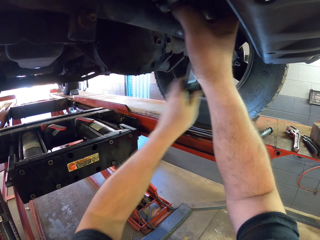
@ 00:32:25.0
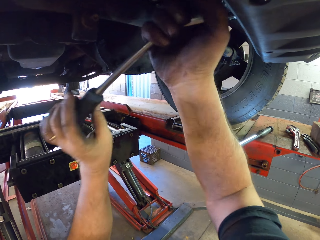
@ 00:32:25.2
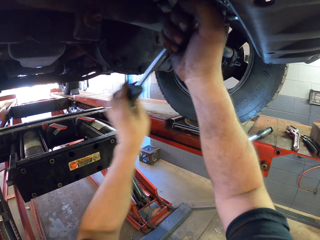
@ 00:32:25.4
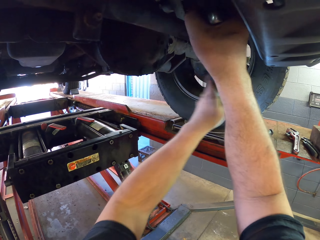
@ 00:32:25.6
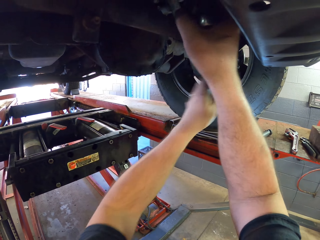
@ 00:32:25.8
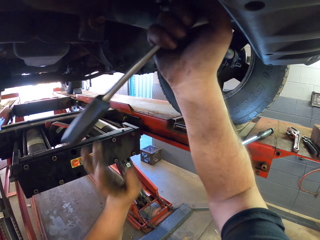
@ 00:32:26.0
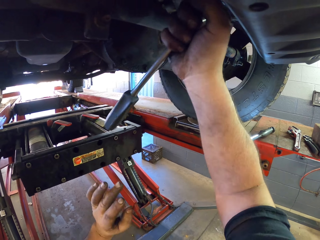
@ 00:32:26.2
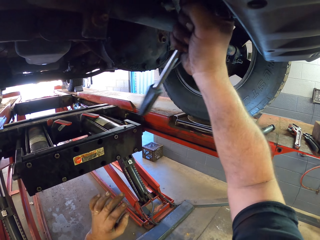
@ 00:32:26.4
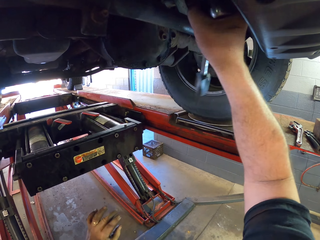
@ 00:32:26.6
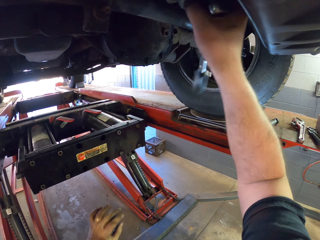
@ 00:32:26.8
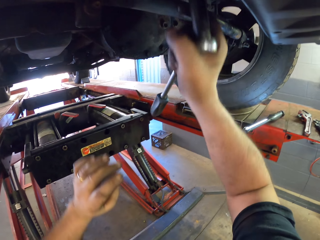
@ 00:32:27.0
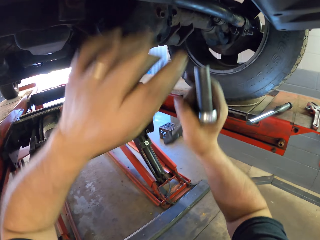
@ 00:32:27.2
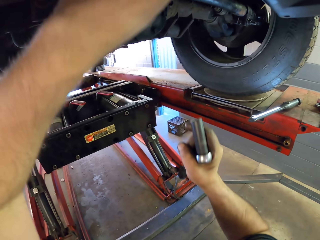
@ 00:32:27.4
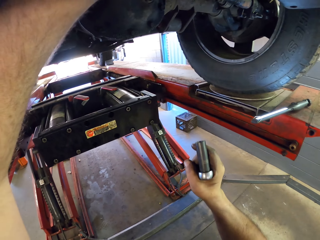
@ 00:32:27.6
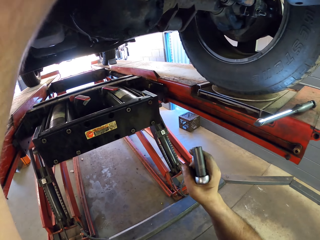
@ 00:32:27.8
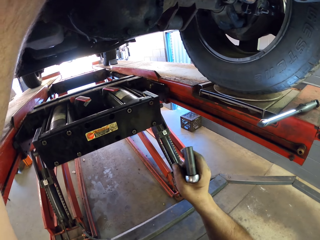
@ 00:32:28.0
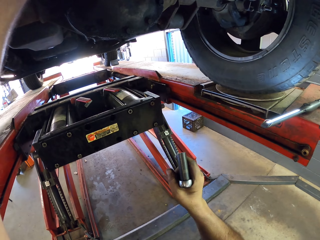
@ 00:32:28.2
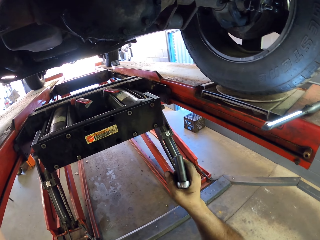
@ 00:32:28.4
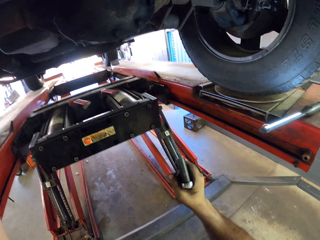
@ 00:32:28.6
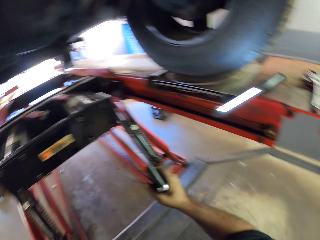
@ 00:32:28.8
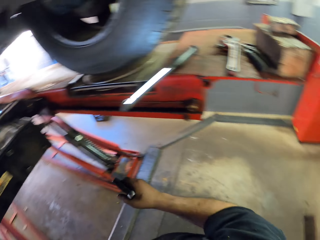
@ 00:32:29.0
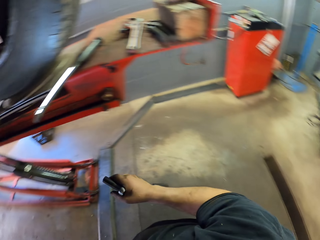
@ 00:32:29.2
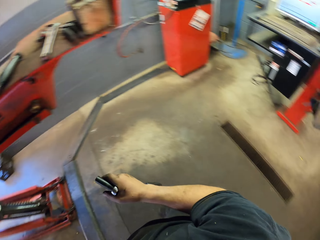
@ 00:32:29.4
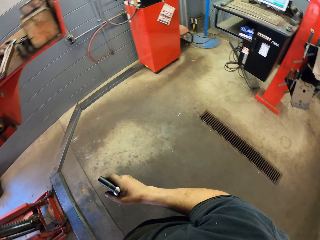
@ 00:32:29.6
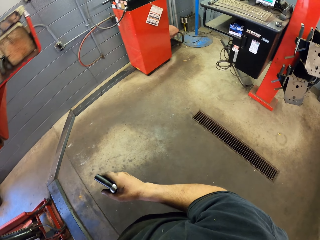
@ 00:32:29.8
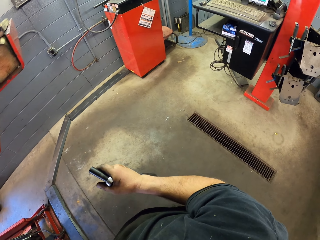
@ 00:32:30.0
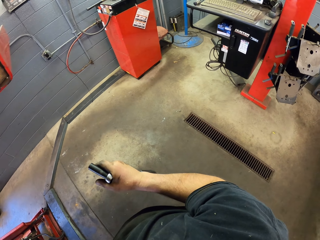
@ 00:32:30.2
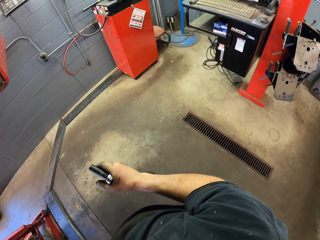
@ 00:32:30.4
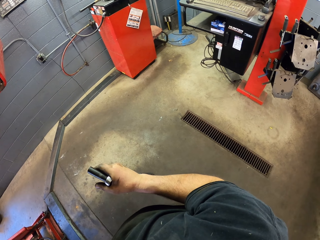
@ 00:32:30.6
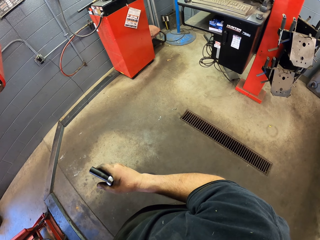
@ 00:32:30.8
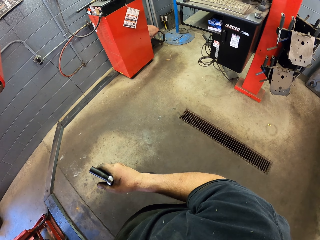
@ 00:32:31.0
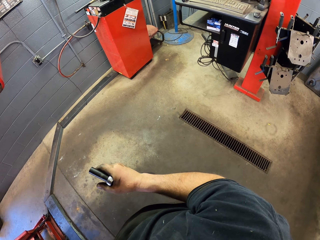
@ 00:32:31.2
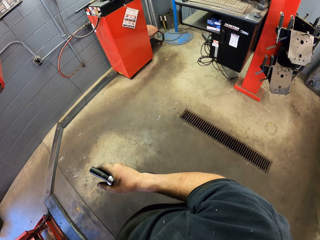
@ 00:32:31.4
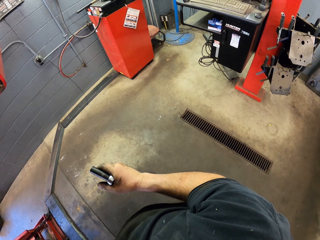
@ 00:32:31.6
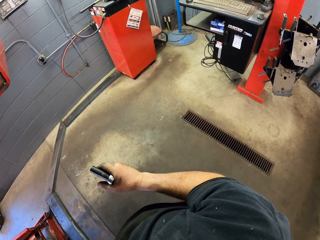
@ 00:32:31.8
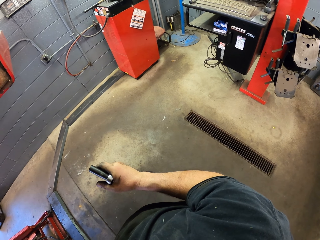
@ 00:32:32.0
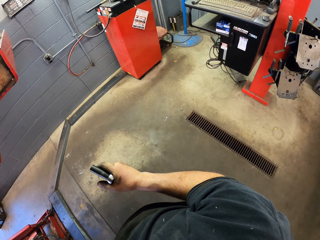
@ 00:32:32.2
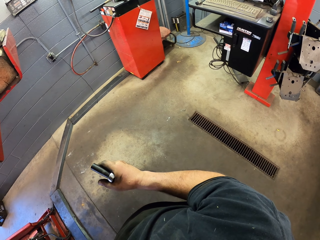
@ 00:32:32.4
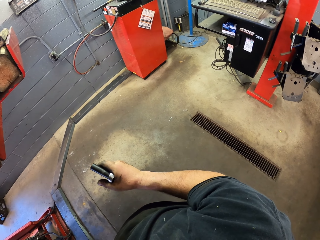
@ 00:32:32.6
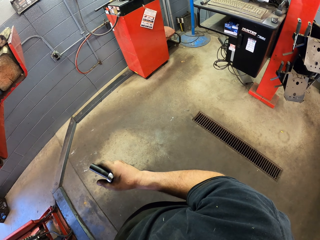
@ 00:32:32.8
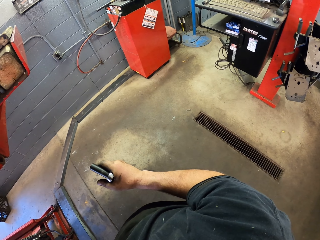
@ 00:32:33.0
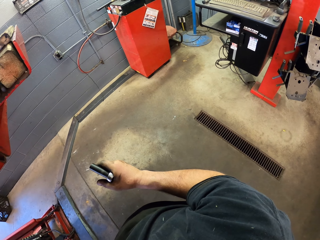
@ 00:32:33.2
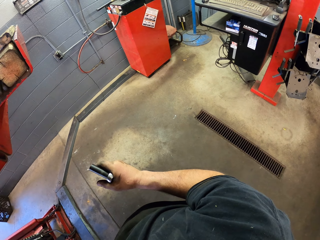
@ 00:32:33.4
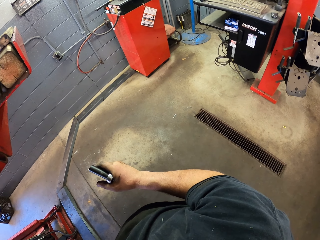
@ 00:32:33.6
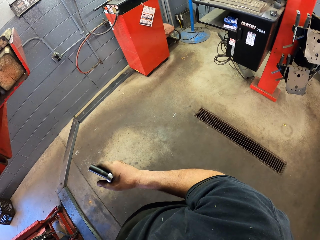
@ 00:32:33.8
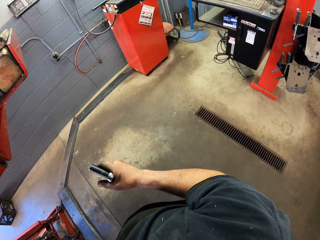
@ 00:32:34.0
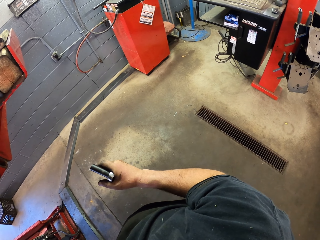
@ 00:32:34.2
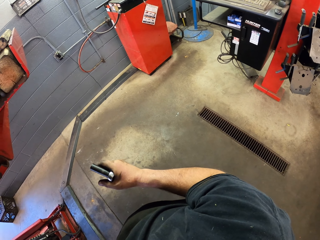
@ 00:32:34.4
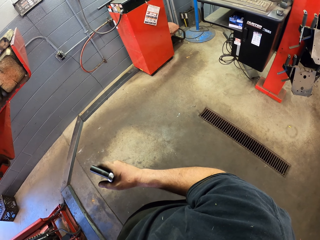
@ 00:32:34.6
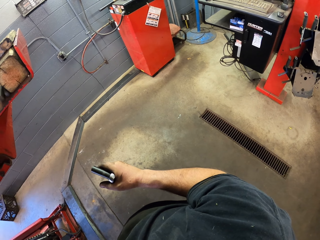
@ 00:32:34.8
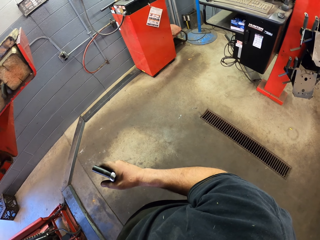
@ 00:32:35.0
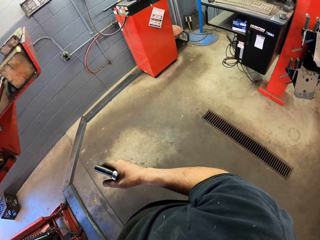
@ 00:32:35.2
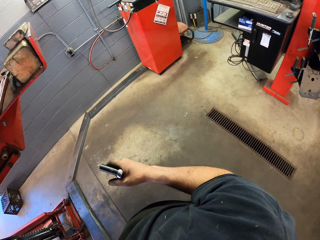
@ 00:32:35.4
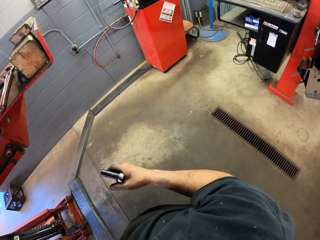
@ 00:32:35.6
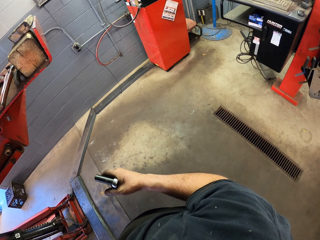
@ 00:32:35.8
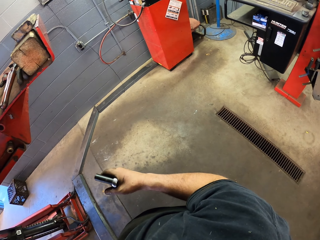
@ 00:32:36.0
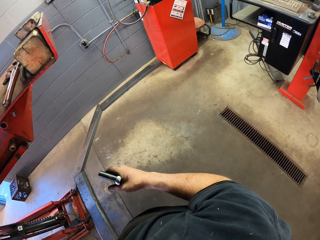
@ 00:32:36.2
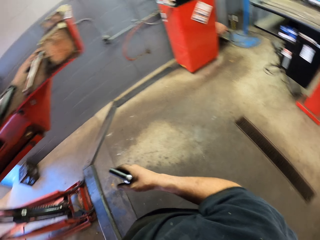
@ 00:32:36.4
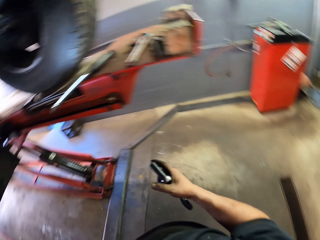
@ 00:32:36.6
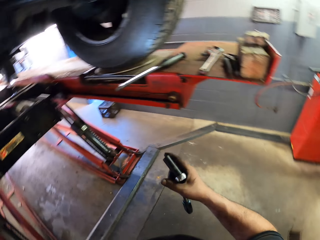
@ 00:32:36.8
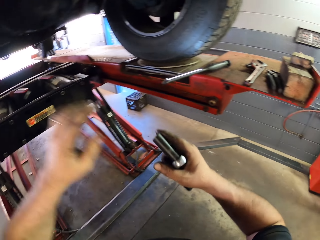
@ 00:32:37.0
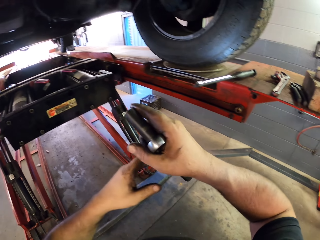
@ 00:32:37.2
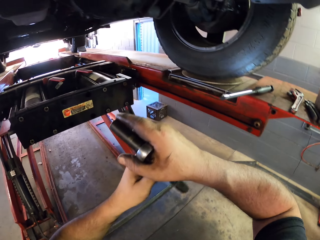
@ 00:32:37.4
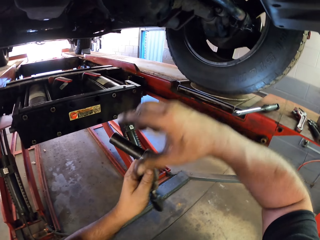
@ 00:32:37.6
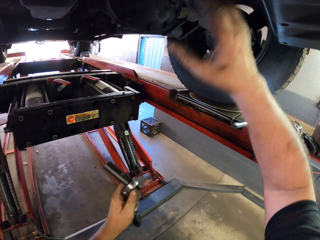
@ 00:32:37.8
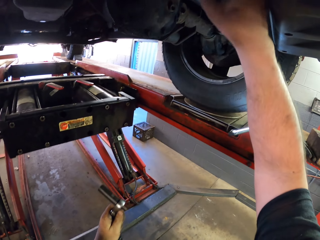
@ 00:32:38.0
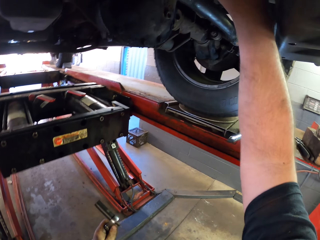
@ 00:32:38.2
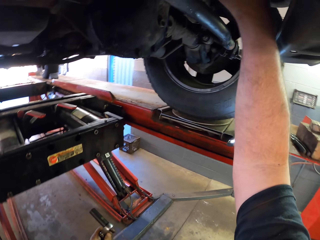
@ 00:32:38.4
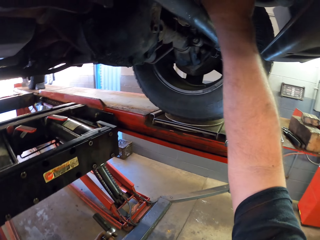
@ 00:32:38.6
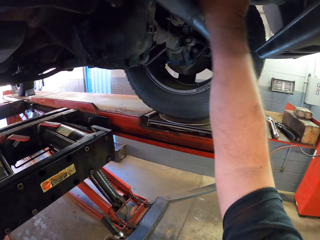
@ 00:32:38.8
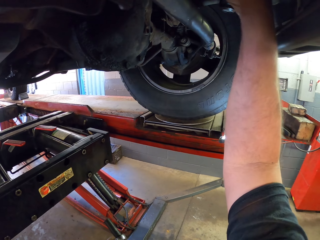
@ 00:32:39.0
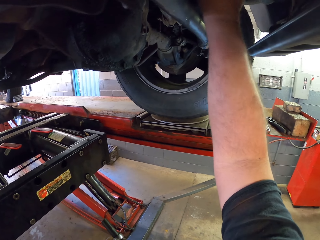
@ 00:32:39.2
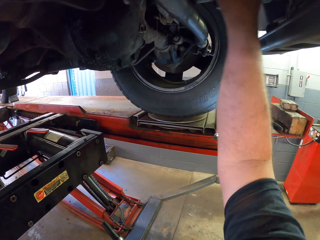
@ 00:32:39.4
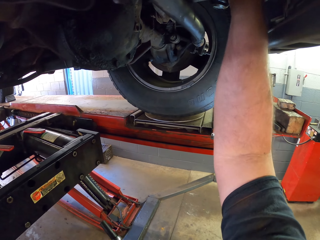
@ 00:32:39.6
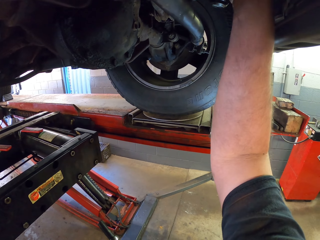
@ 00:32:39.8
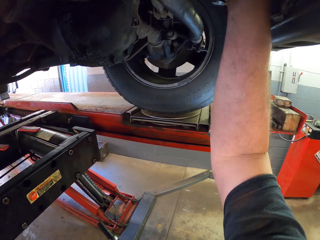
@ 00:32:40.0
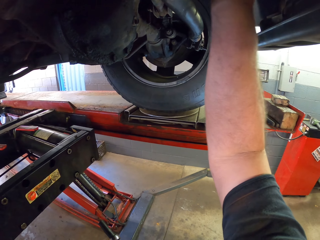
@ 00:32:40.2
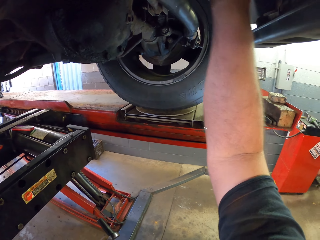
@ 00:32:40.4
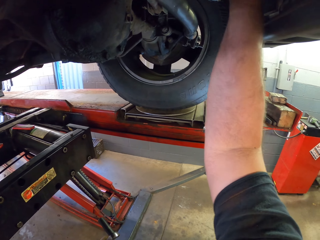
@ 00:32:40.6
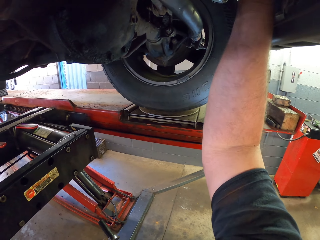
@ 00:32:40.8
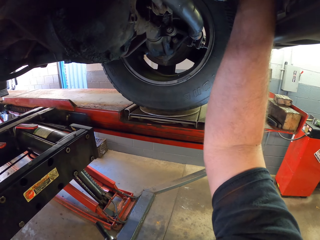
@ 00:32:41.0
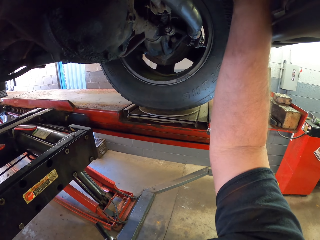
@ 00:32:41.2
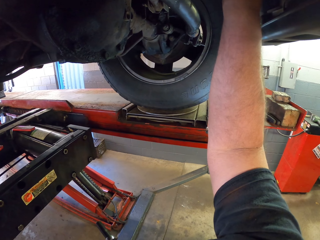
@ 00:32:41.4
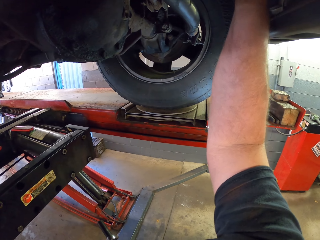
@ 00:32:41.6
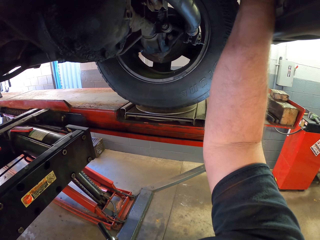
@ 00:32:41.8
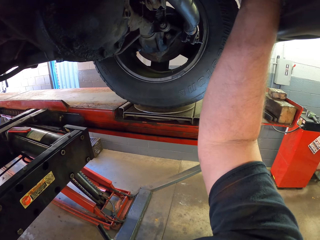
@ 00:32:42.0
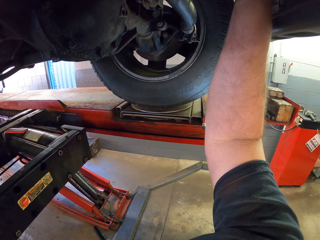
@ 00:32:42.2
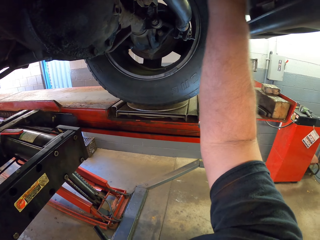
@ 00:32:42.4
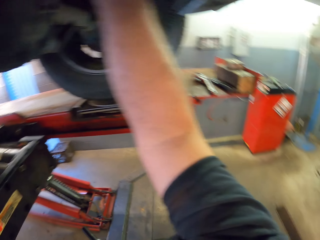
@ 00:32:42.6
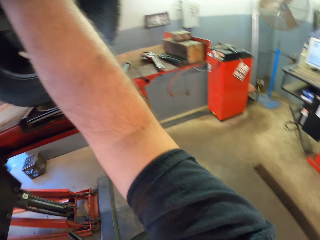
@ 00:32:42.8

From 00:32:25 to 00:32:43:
The camera wearer stops using a torque wrench. They use the hand to tighten. They lift up the hand. They look around. They hold the scaffolding spanner. They use the hand to tighten. They touch the wheel hub.

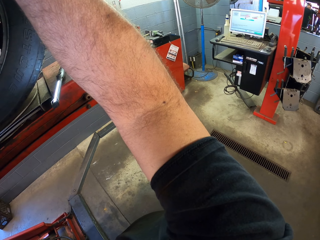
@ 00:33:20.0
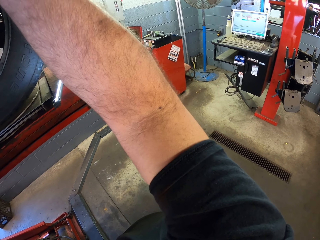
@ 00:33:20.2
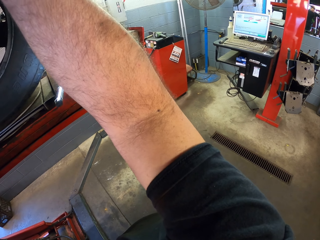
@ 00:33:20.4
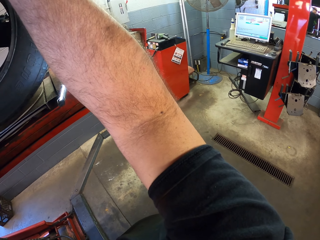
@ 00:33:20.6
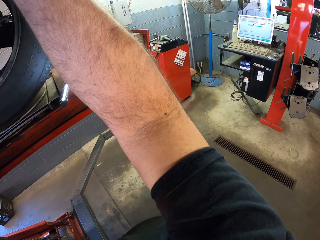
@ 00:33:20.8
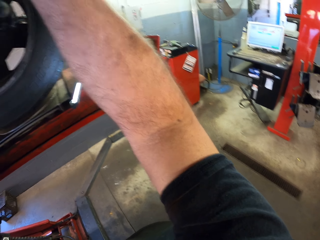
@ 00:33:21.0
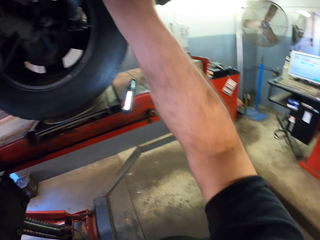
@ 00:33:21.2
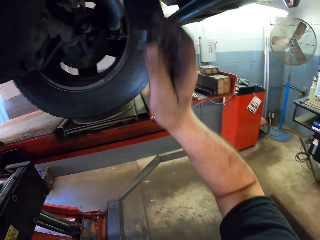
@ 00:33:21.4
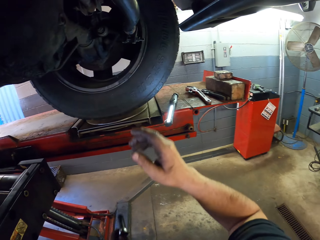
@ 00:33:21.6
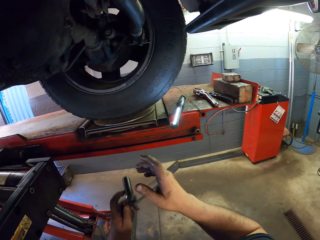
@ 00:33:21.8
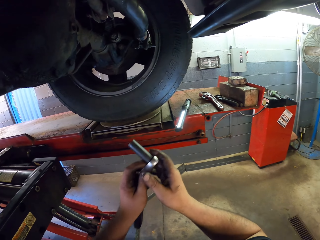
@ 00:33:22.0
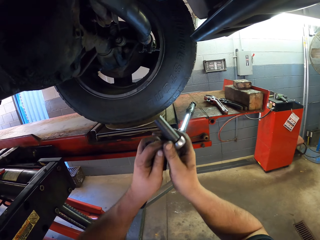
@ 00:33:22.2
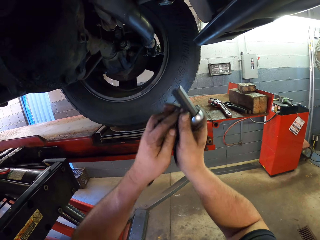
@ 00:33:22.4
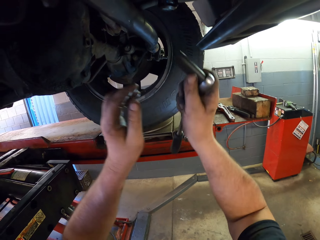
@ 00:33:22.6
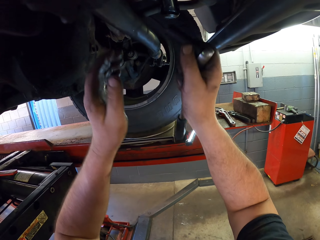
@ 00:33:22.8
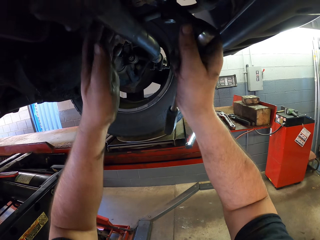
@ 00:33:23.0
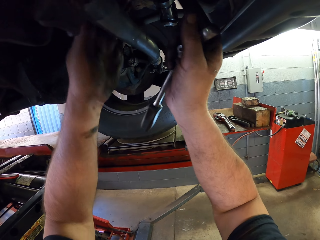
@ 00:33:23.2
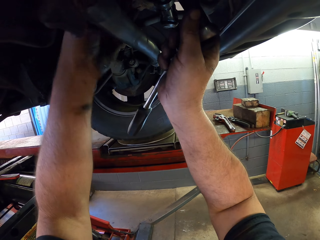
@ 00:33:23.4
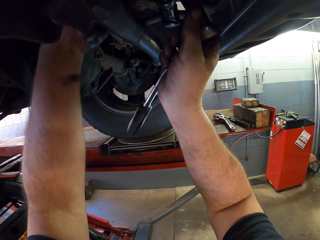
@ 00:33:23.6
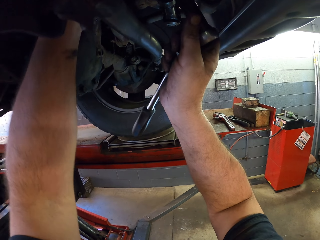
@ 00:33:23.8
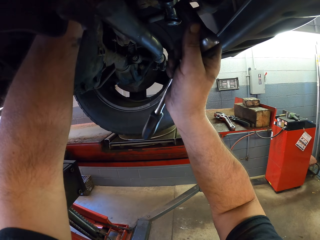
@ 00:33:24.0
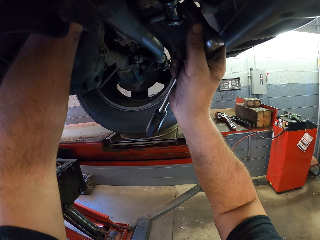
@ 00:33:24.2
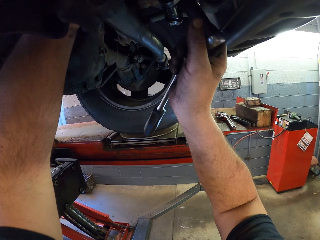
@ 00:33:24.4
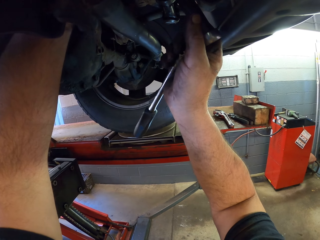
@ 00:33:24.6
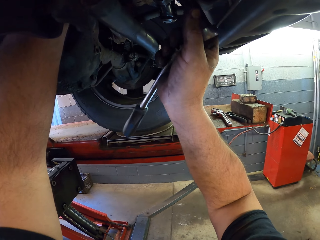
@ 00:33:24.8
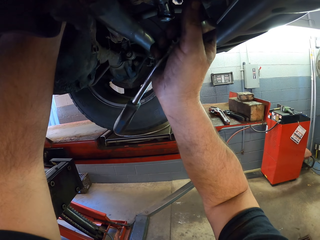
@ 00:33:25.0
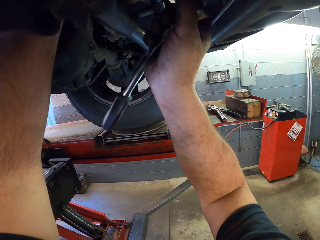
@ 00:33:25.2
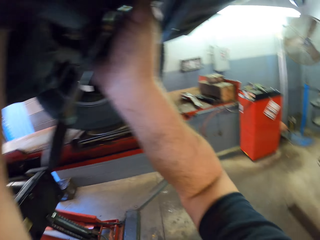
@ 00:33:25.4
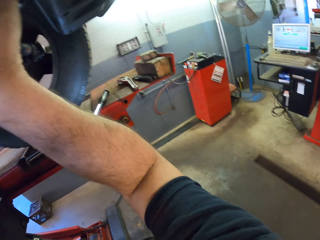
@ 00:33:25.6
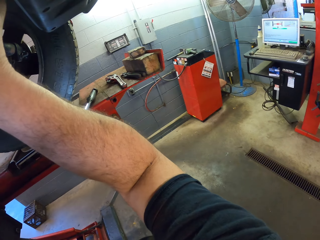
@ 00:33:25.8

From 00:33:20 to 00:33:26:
The camera wearer looks under the car. They touch the scaffolding spanner. They tighten with the torque wrench. They fix the wheel hub spare part.
